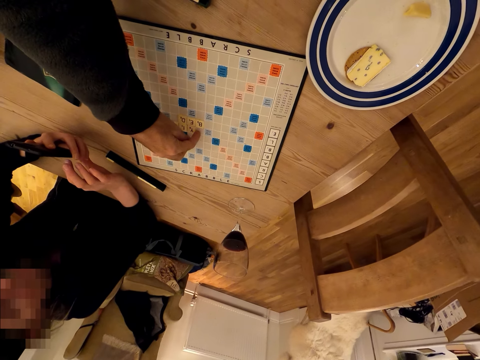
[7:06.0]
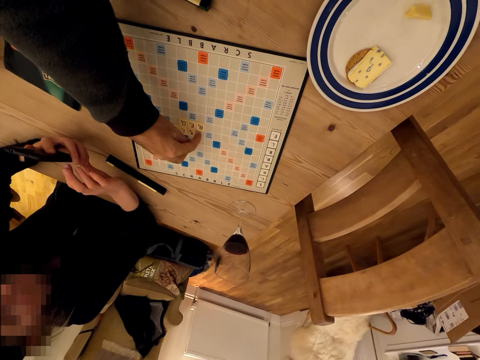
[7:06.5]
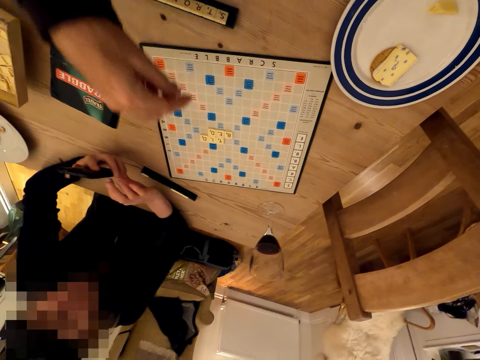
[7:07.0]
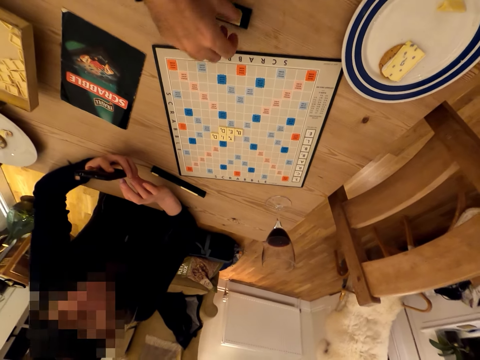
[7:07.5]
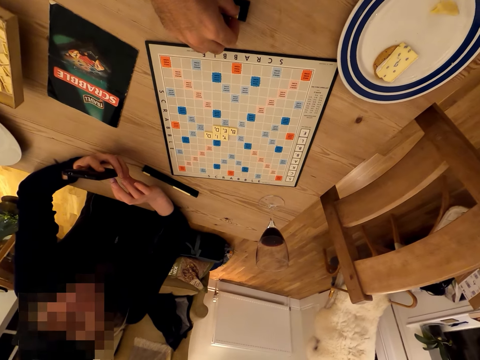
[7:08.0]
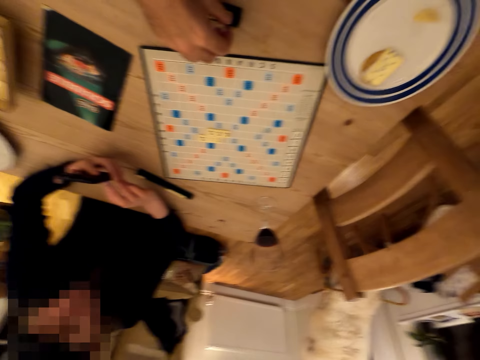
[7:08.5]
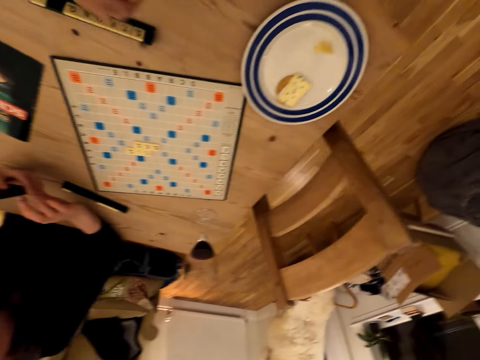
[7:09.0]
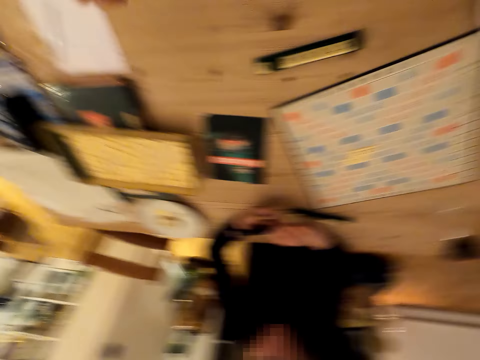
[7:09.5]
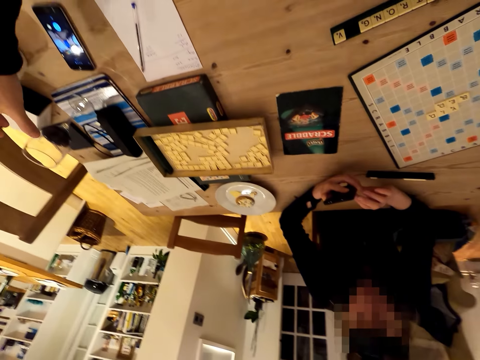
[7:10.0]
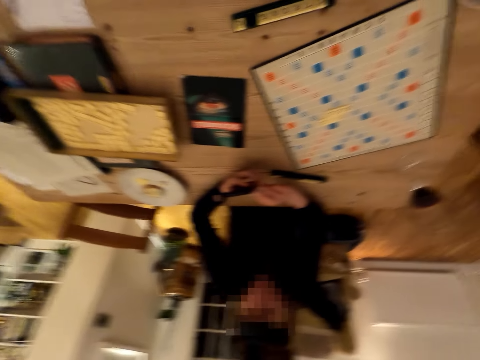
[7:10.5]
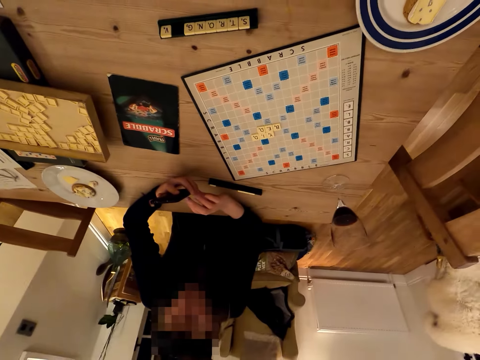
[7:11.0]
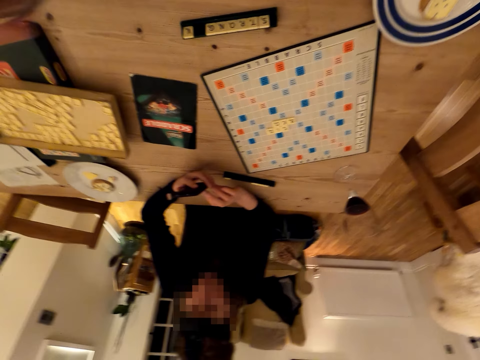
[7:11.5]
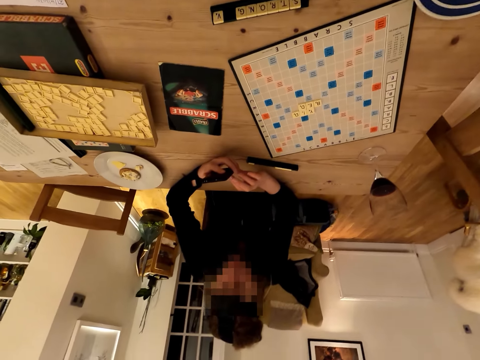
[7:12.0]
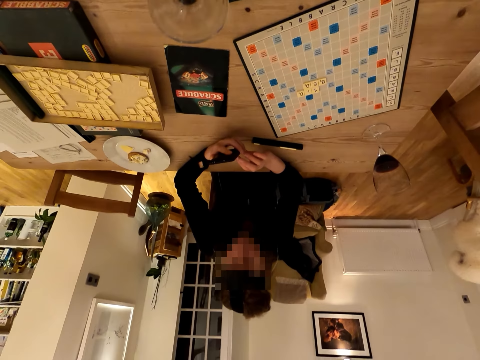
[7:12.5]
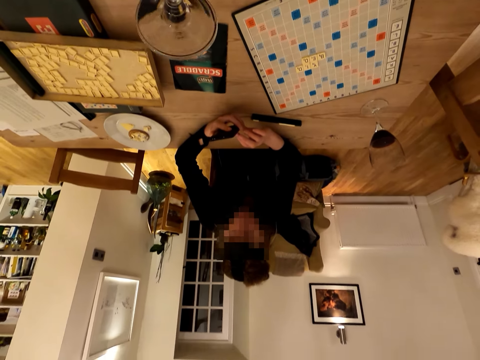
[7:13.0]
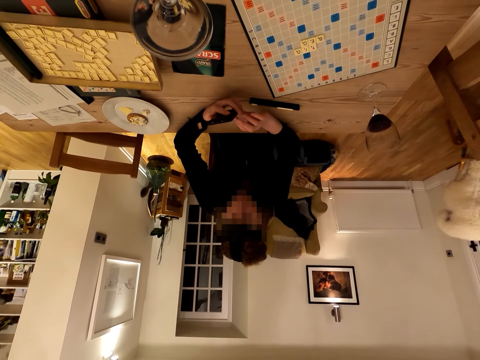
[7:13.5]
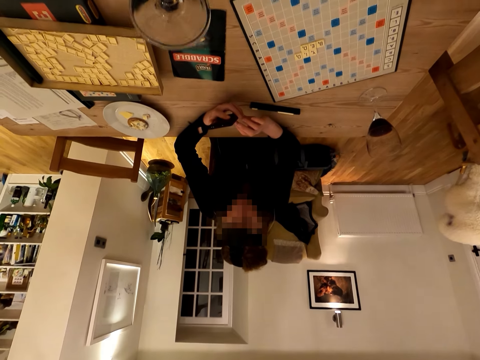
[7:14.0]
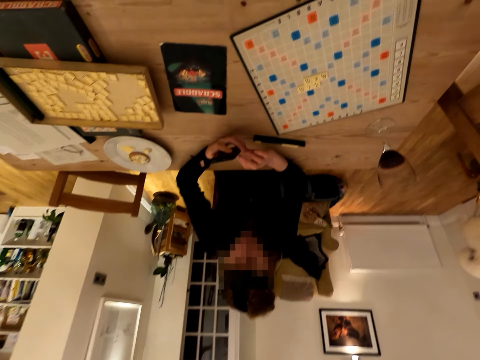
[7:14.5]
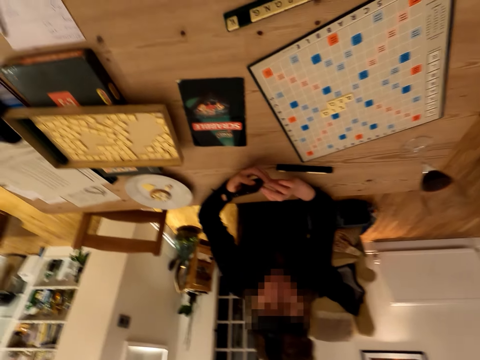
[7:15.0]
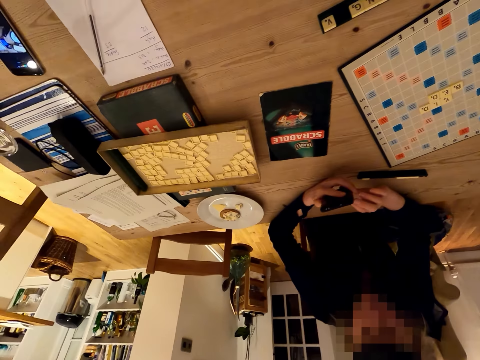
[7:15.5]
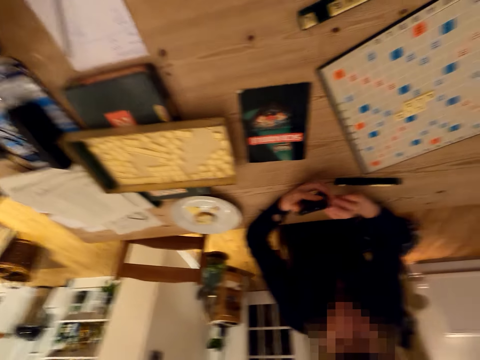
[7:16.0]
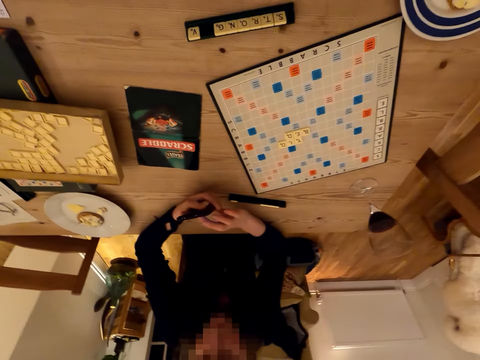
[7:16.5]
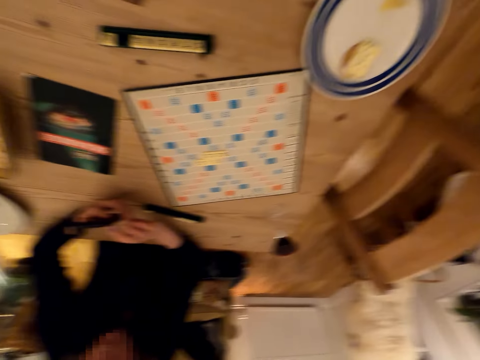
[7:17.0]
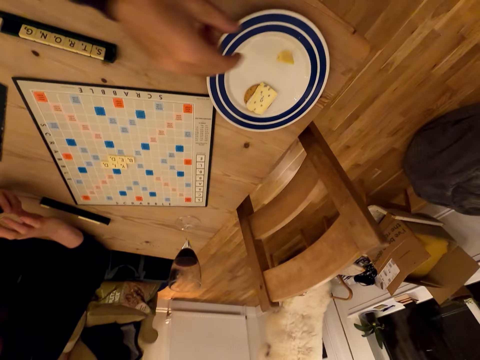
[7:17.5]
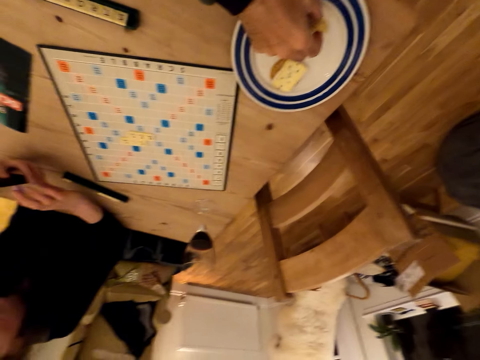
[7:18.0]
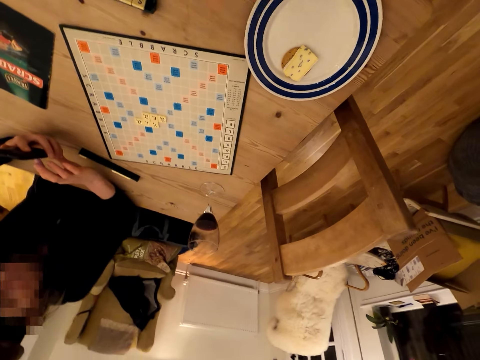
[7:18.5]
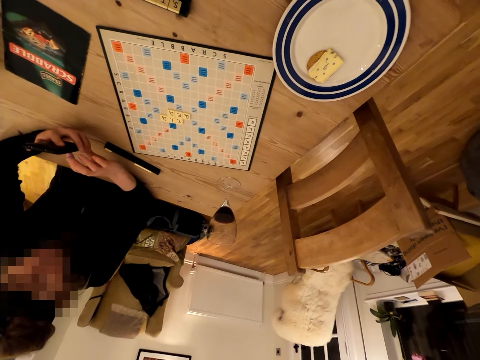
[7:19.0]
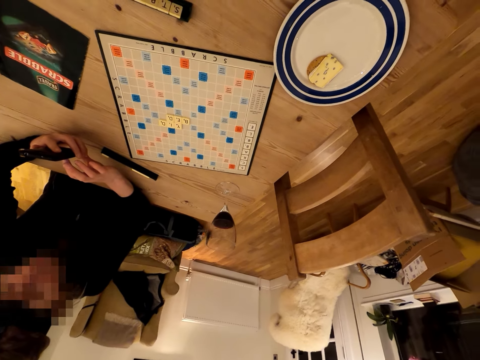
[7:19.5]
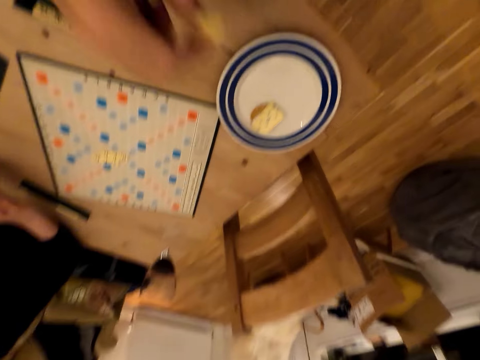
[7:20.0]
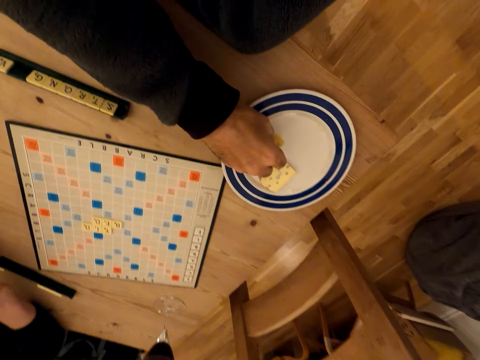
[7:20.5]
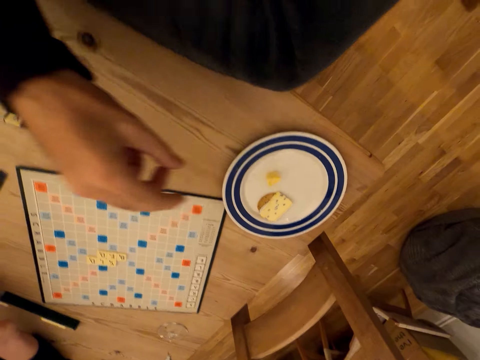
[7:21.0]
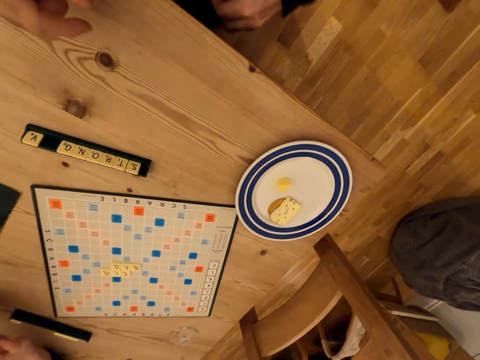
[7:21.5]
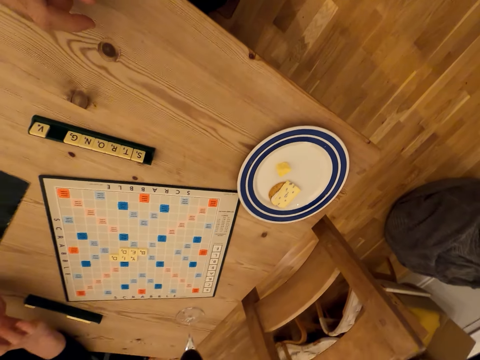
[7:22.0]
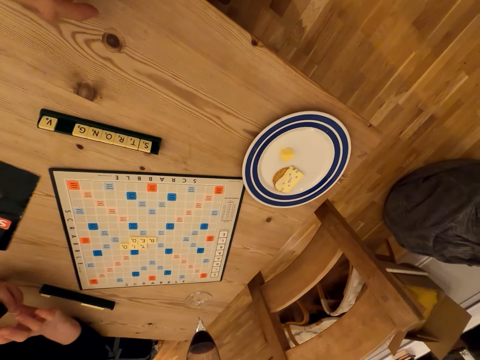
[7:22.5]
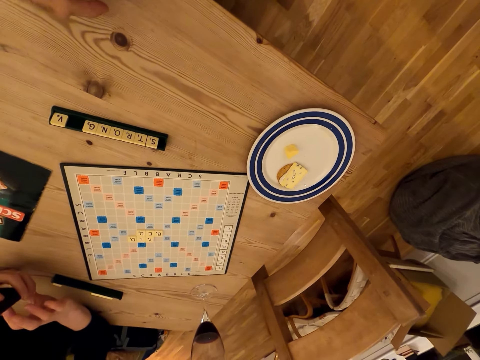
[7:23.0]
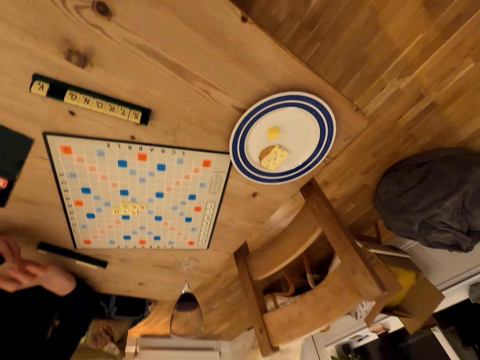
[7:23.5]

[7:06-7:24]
The camera wearer plays the carcassonne game. They look around. They take wine and drink the wine. They place a glass on the table. They pick up a cake or cheese and place the cake or cheese on a plate.

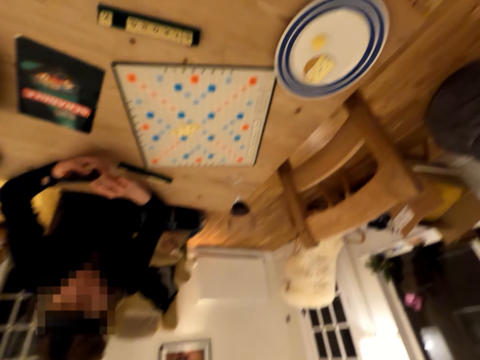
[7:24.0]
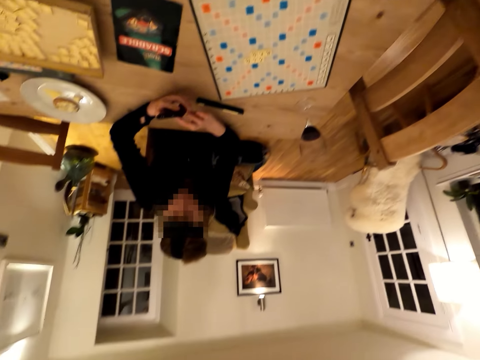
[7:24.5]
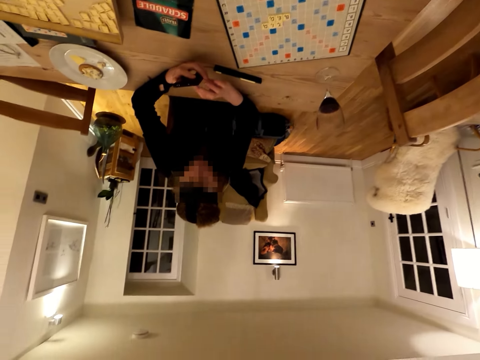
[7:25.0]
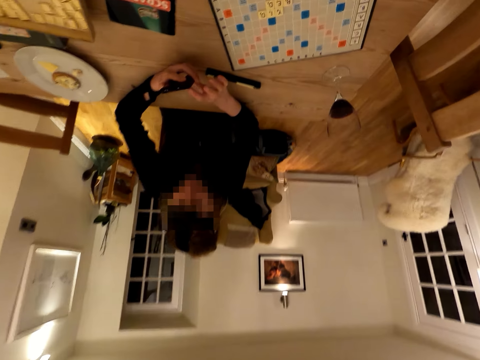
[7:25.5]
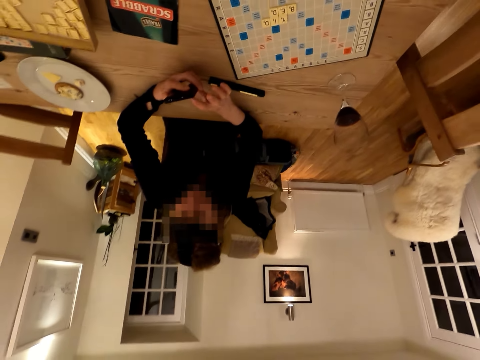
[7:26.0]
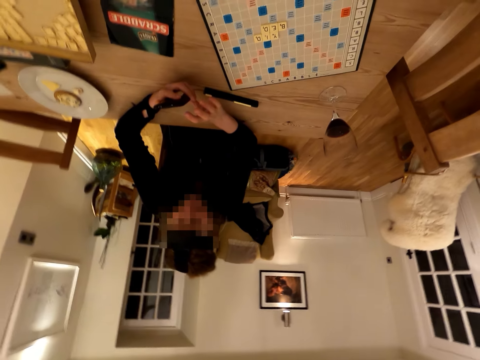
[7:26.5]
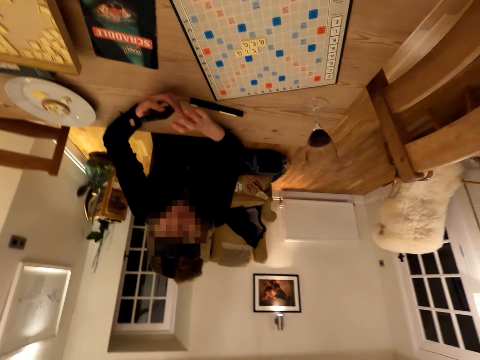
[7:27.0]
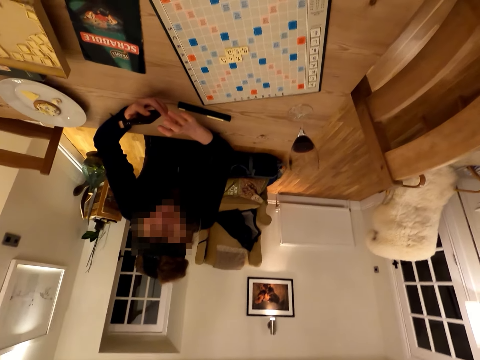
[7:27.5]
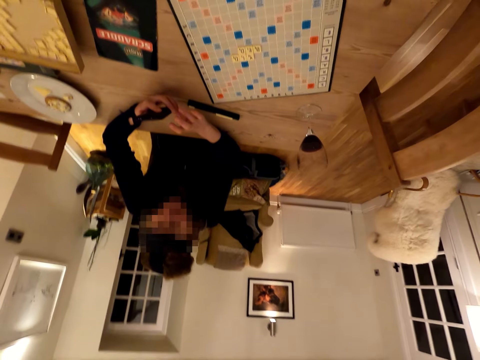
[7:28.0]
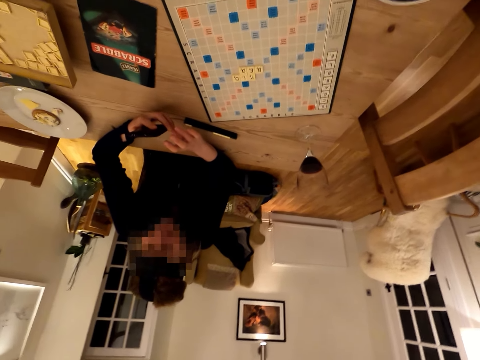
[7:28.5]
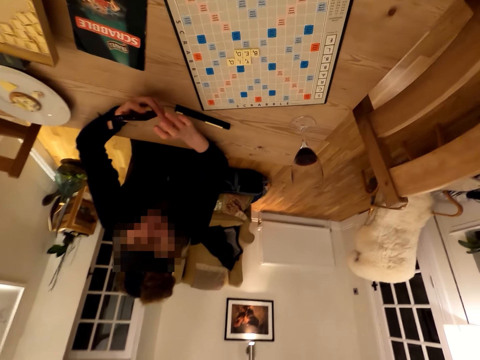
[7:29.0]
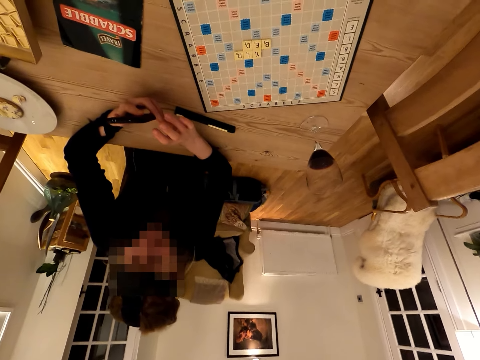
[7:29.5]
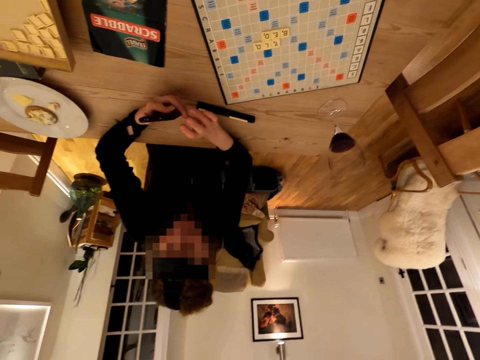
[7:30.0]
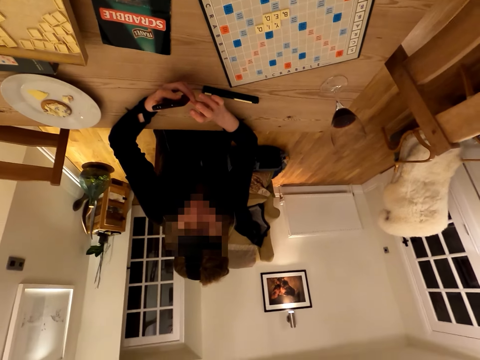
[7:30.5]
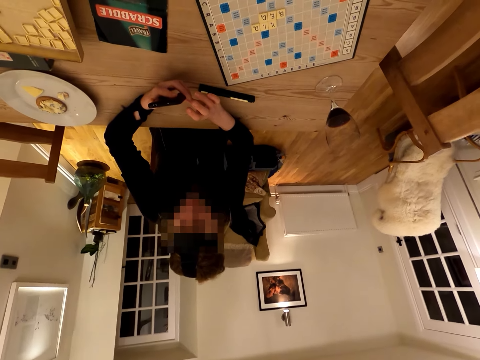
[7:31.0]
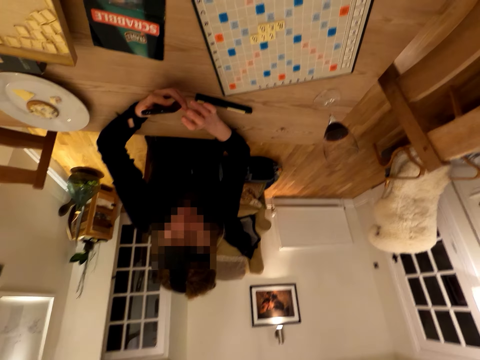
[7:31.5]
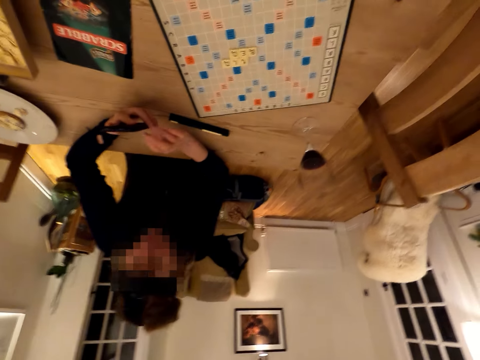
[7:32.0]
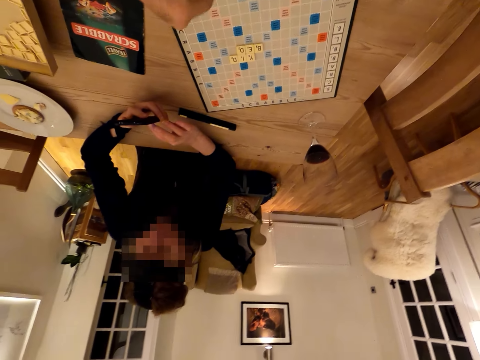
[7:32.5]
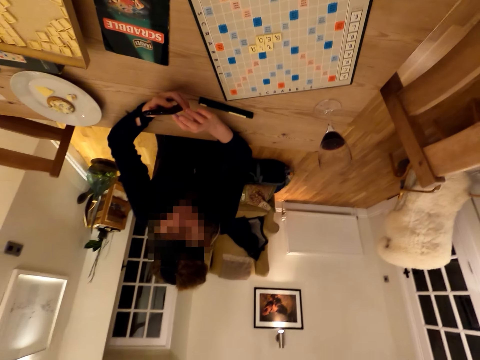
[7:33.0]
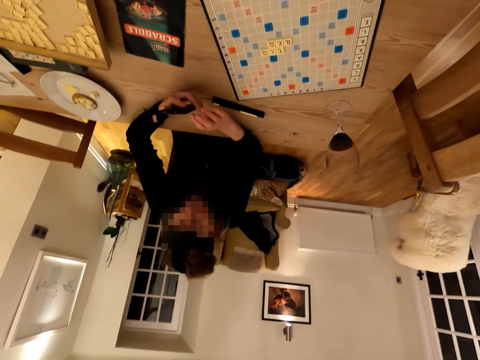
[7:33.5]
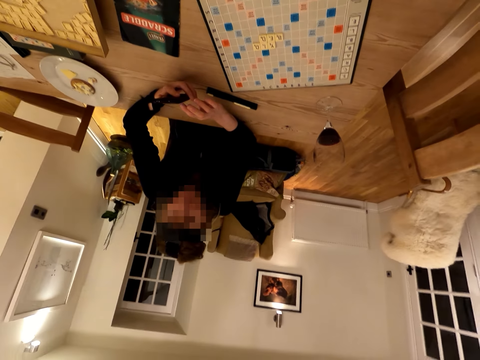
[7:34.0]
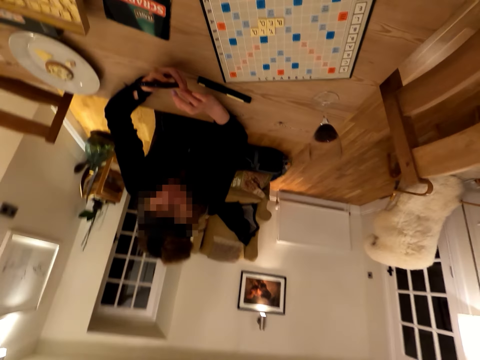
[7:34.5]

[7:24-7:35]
The camera wearer looks around. A woman uses her phone.
